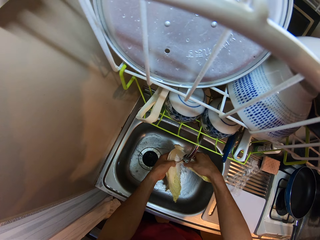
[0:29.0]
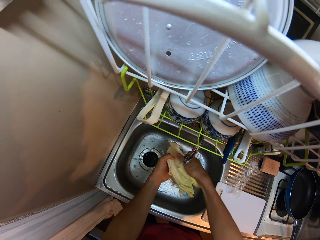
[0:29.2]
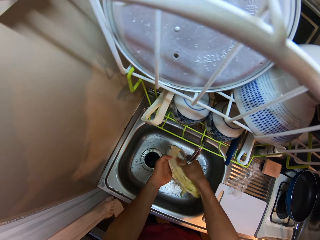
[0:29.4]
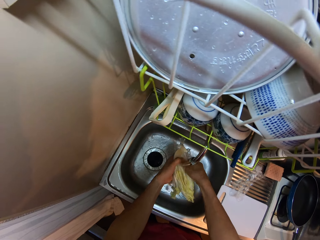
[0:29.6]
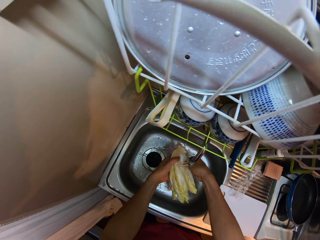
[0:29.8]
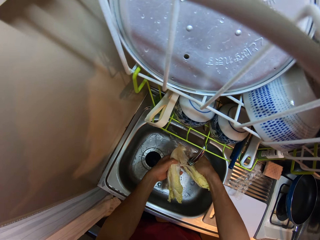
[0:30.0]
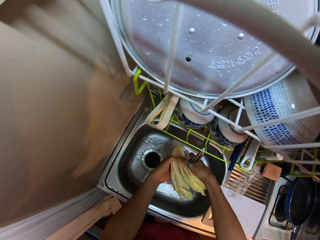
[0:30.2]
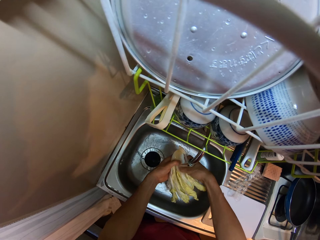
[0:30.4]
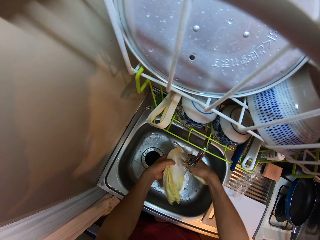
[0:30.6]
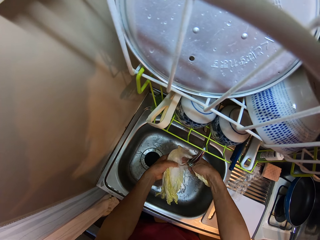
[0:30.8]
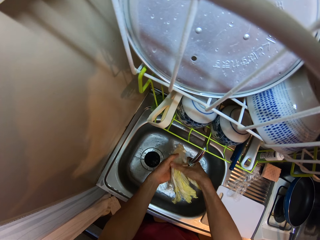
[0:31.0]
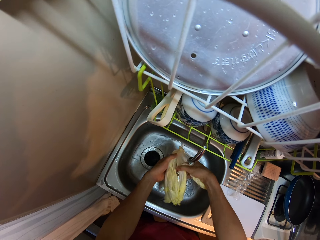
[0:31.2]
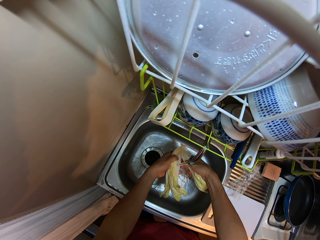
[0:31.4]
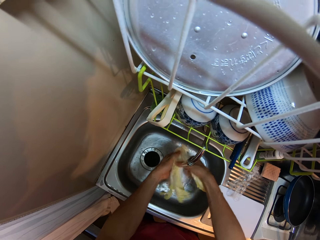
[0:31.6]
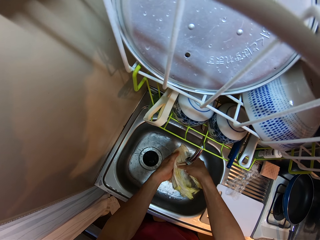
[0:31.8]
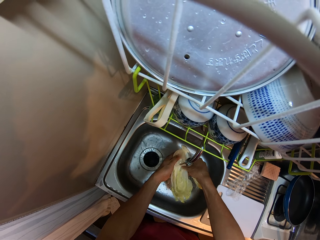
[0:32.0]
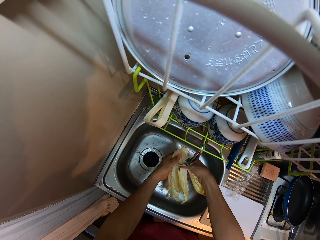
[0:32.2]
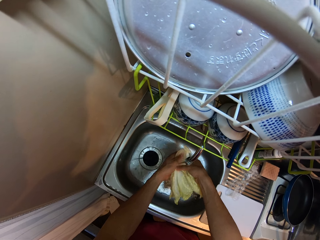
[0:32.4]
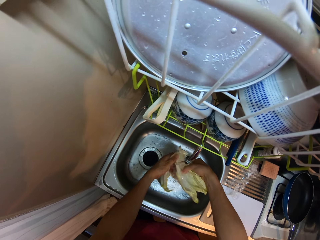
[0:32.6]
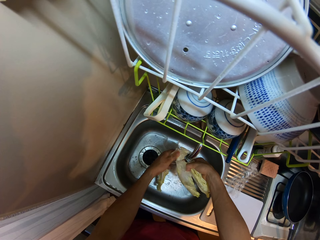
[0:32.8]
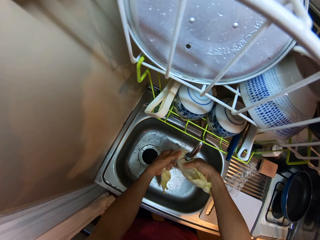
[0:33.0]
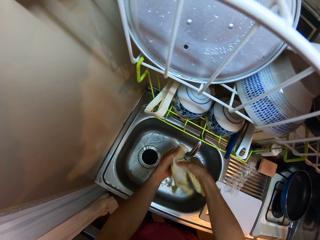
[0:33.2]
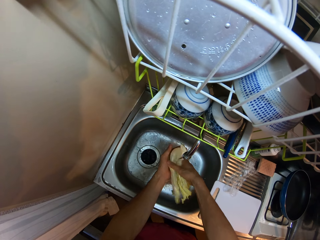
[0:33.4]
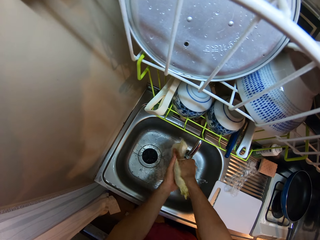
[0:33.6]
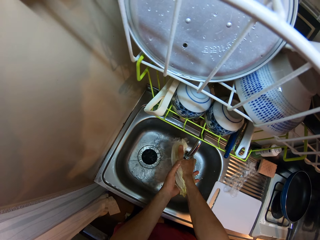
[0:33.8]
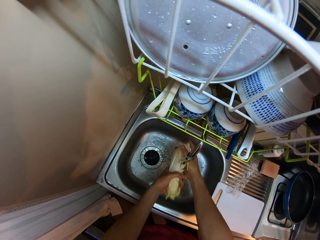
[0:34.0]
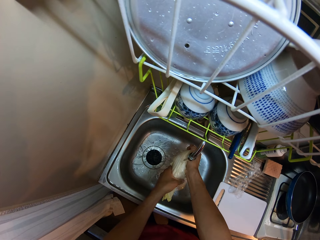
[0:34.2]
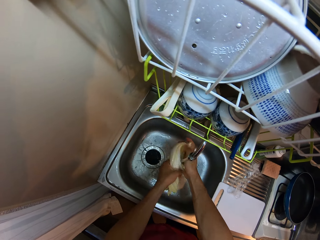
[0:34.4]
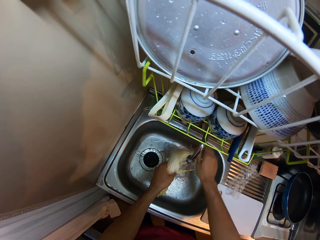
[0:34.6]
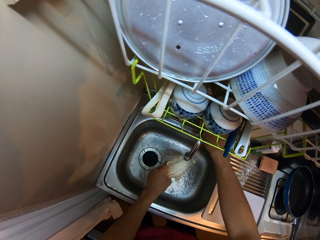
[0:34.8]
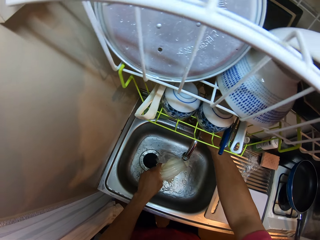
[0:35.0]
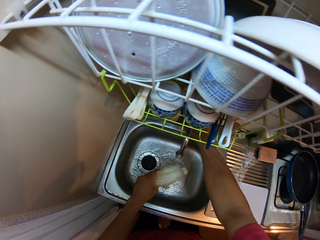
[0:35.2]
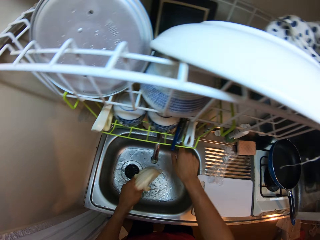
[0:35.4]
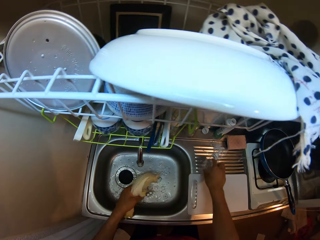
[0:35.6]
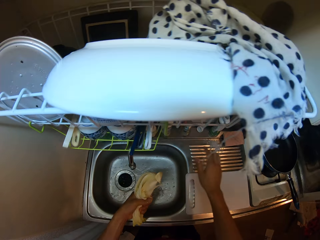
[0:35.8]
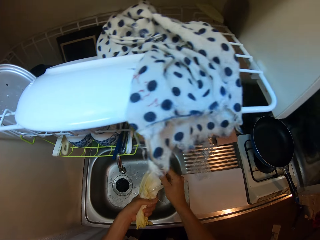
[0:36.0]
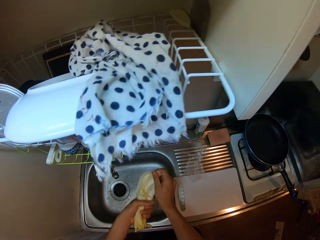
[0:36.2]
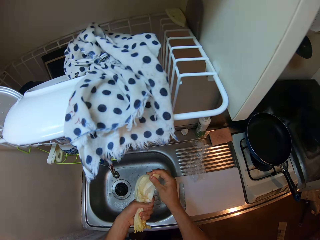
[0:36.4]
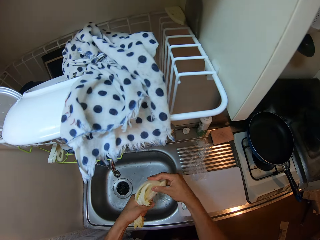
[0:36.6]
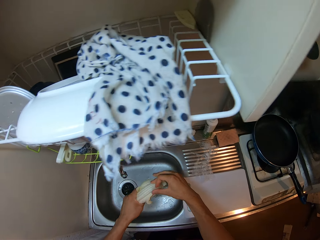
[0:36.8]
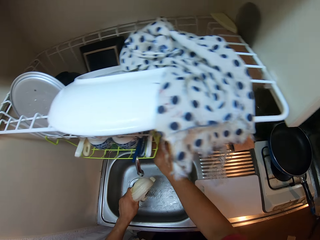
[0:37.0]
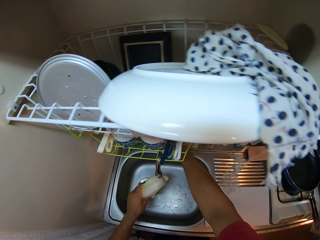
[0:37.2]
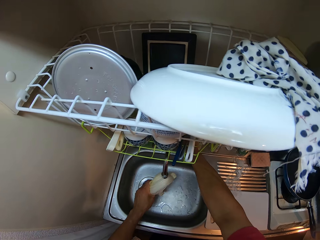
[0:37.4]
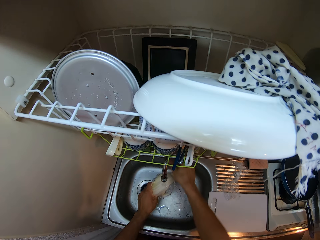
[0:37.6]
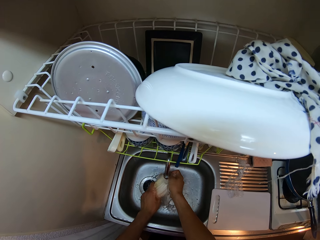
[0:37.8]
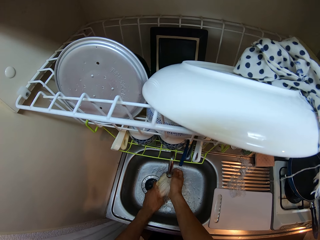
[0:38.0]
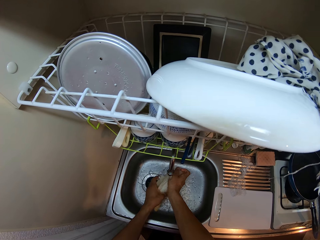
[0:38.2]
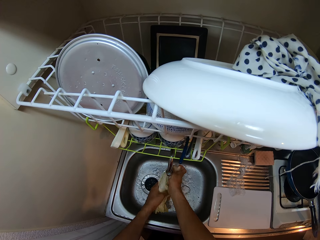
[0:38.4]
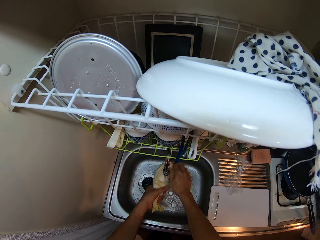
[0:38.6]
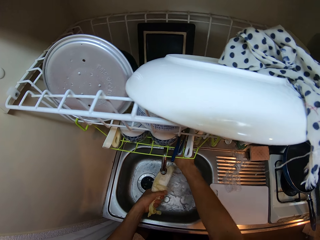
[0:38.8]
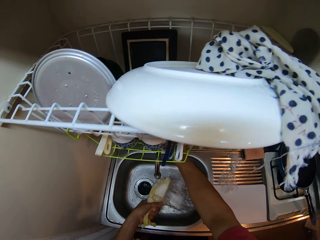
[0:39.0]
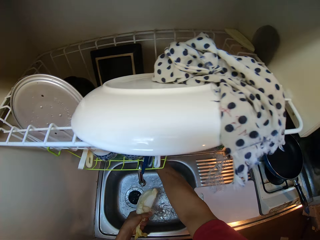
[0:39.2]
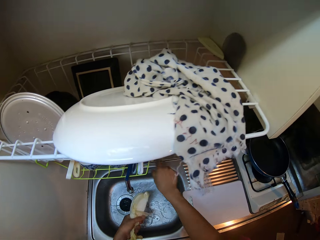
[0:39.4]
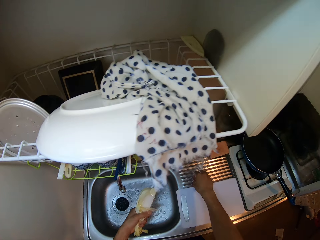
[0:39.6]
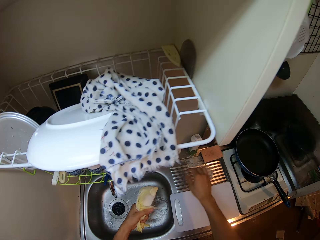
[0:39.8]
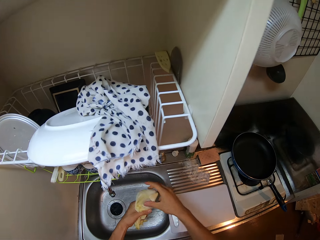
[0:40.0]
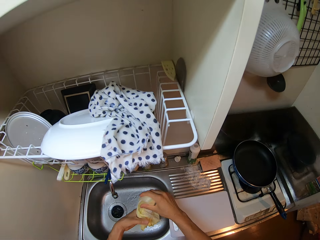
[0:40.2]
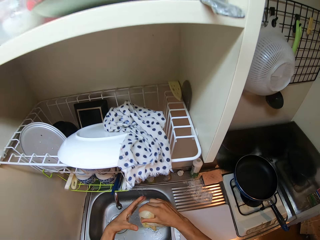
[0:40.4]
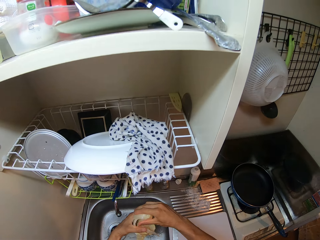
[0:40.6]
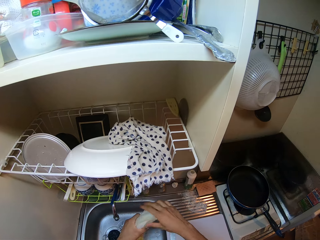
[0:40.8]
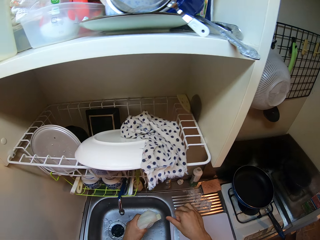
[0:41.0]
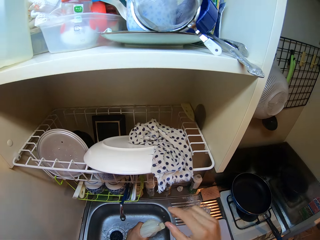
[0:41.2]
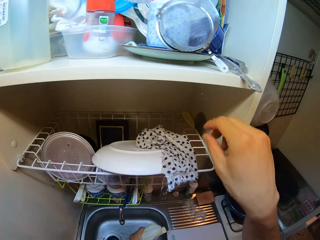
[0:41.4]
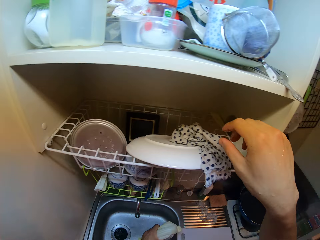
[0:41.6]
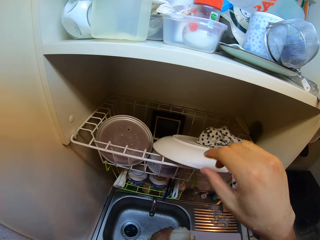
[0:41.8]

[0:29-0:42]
The camera wearer opens each leaf of the vegetable. He folds it. He closes the tap by its handle with his right hand. He touches the vegetable. He opens the sink tap by its handle with his right hand. He rinses the endive under running water in the sink. He closes the tap by its handle with his right hand. He adjusts the nylon on the sink with his right hand. He holds the endive with both hands. He folds the vegetable.

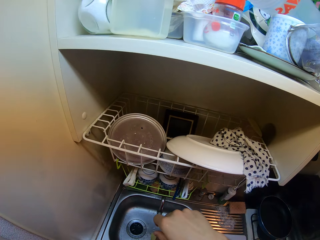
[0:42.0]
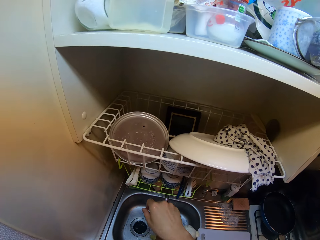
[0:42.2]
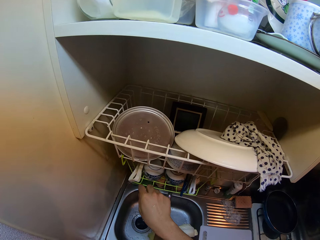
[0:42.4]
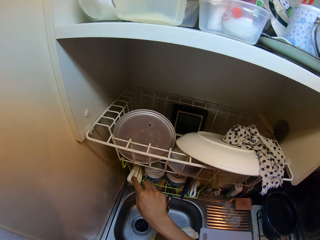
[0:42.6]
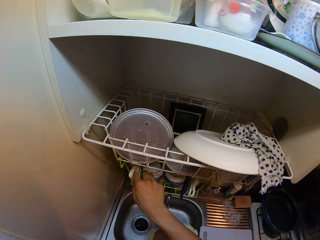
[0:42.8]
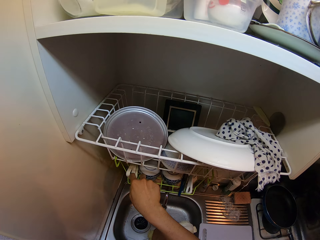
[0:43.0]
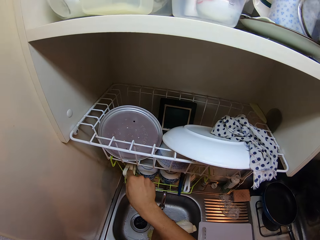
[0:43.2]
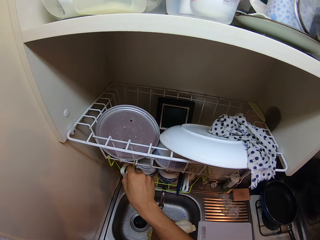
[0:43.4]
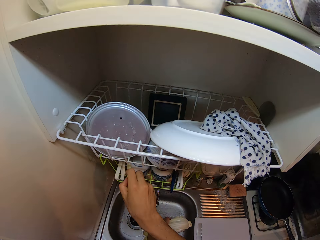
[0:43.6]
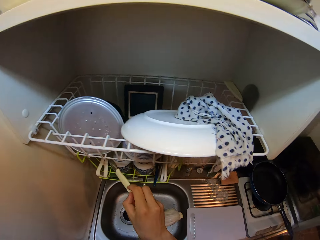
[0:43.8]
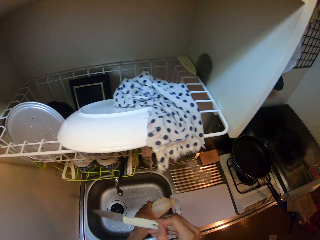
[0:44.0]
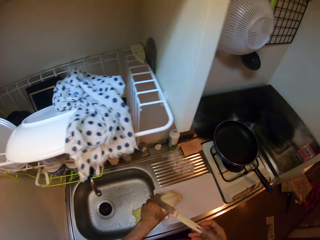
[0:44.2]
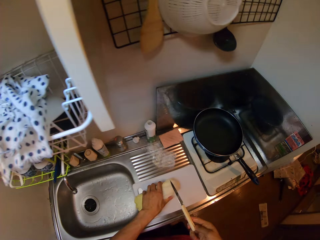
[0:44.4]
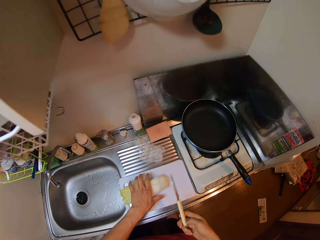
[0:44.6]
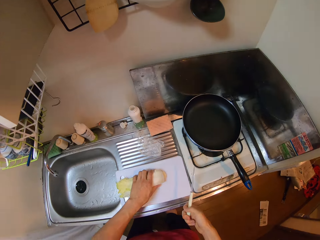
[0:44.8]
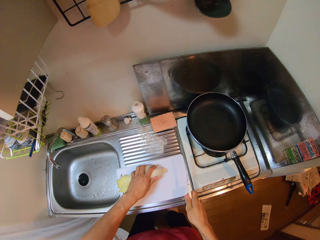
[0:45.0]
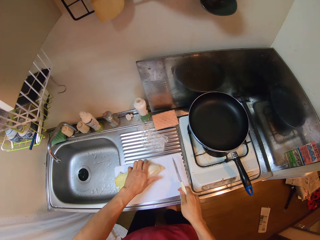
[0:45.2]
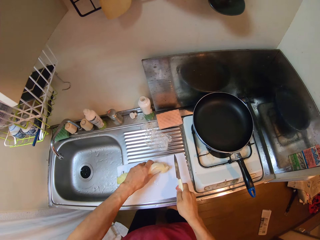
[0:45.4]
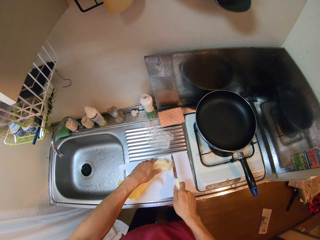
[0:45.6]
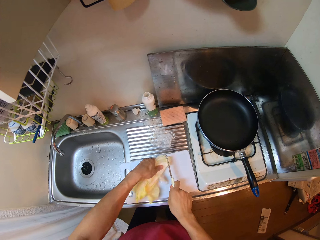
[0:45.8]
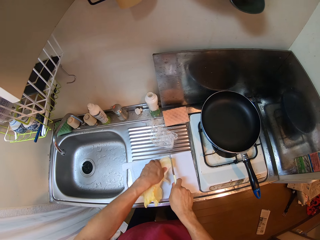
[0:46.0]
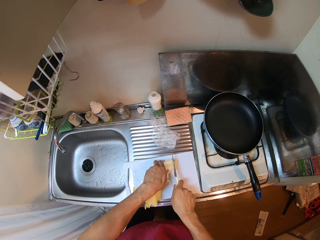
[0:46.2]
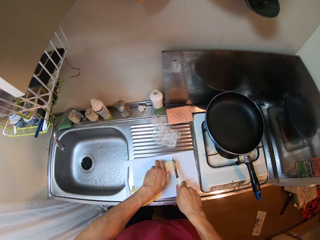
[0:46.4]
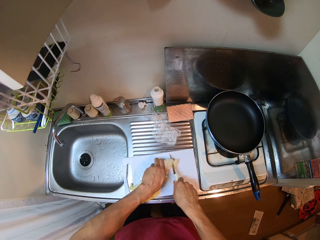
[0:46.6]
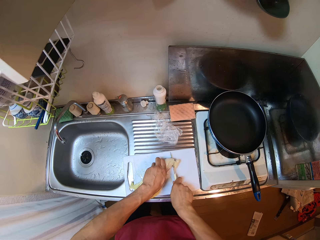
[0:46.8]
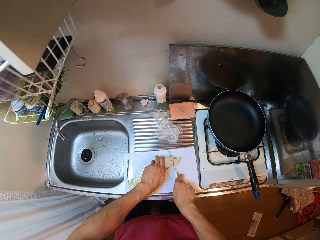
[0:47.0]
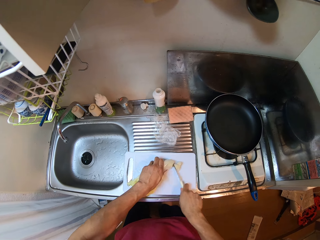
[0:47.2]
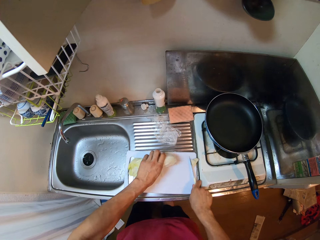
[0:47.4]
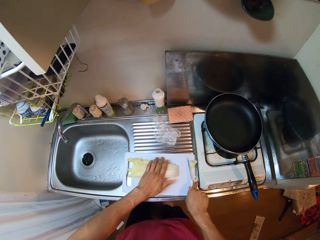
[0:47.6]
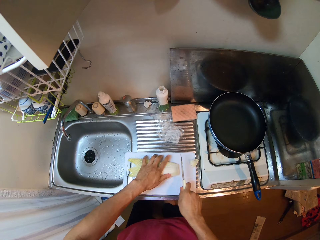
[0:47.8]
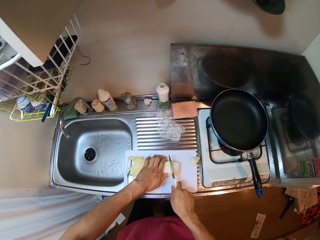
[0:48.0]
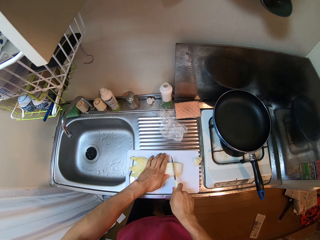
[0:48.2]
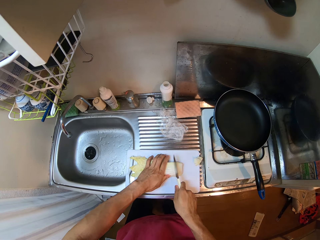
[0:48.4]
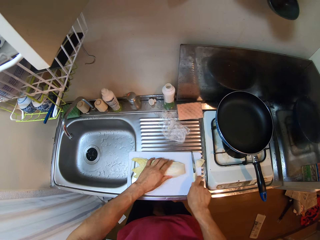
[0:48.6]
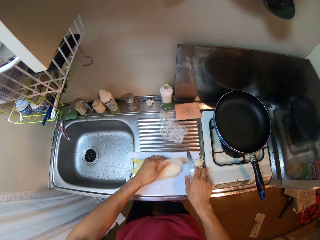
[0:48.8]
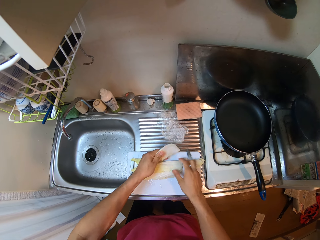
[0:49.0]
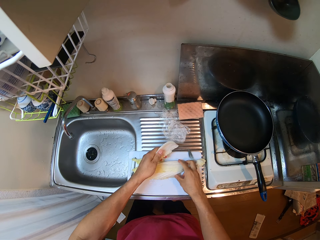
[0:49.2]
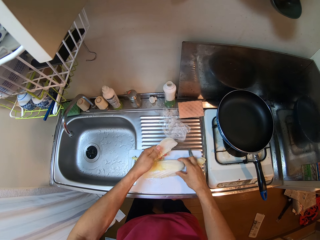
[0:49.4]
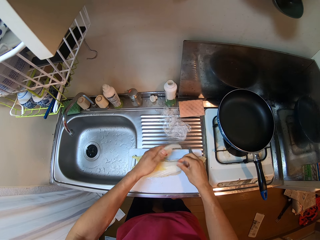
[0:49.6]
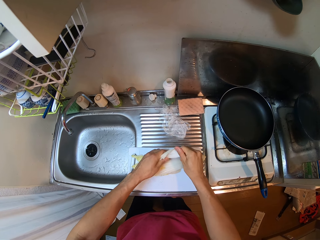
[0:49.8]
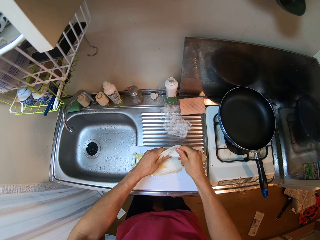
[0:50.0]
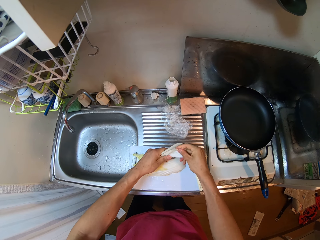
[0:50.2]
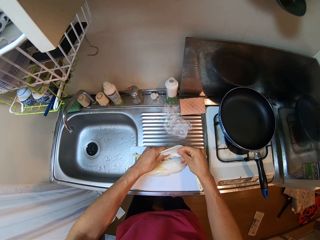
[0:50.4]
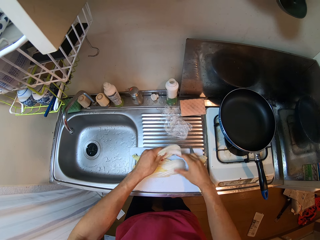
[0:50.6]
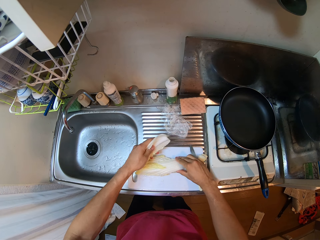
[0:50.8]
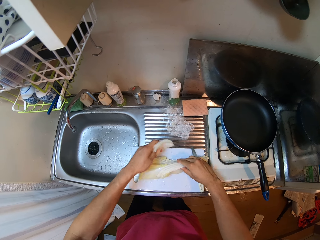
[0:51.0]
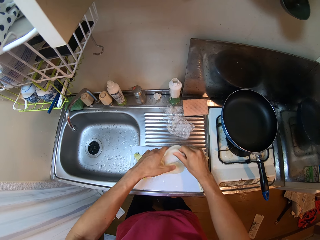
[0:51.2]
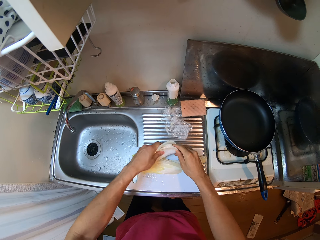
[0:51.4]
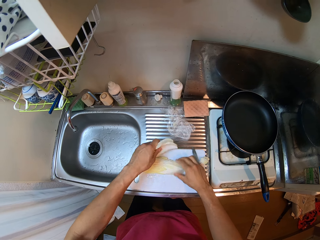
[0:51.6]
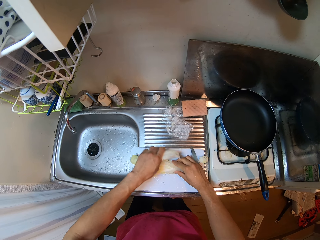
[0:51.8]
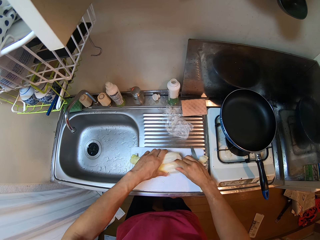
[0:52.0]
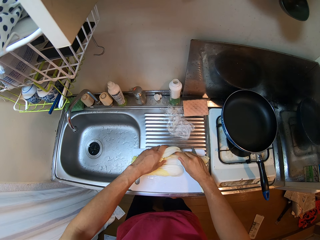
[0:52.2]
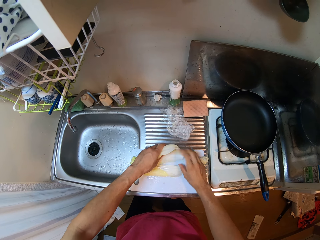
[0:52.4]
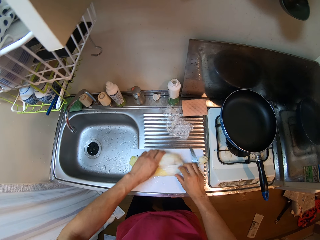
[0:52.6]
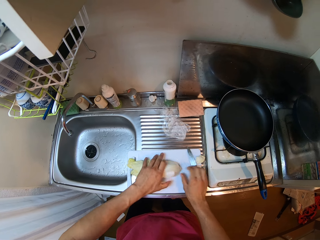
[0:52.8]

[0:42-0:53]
The camera wearer moves the hand. He picks a knife on a plate rack above the sink with his right hand. He holds the endive in his left hand on the chopping board. He puts the vegetable on the chopping board. He cuts the tip of the endive with the knife in his right hand. He puts the knife in his right hand on the chopping board. He opens the layers of the endive with both hands. He arranges the vegetables.
